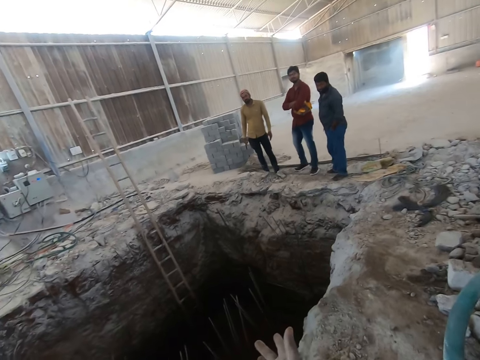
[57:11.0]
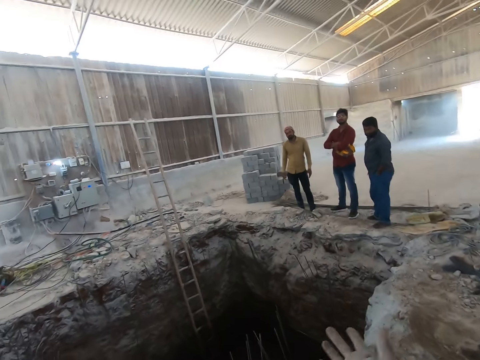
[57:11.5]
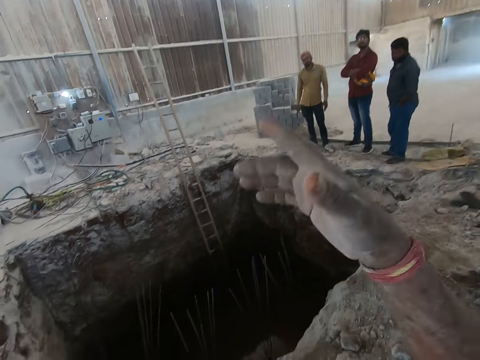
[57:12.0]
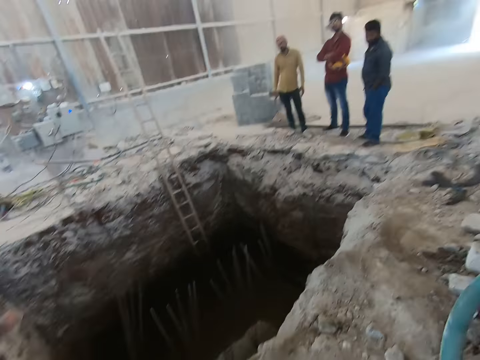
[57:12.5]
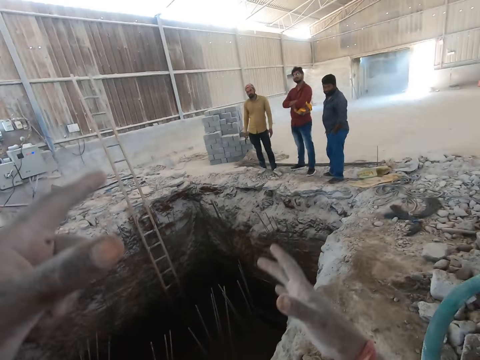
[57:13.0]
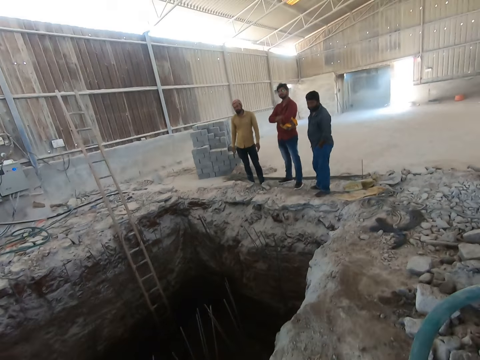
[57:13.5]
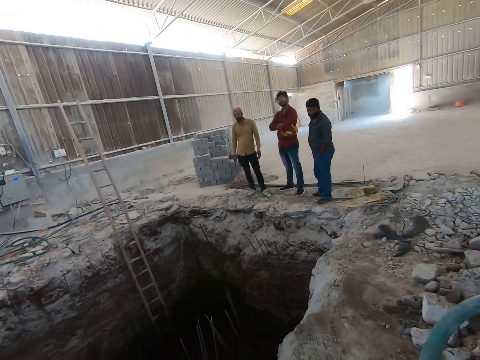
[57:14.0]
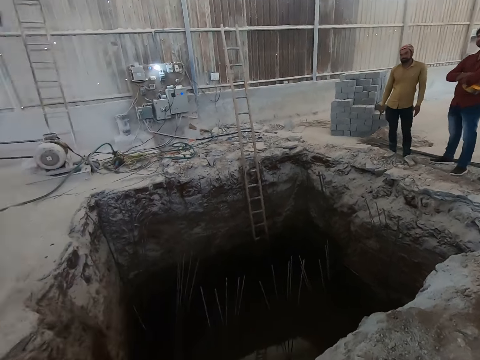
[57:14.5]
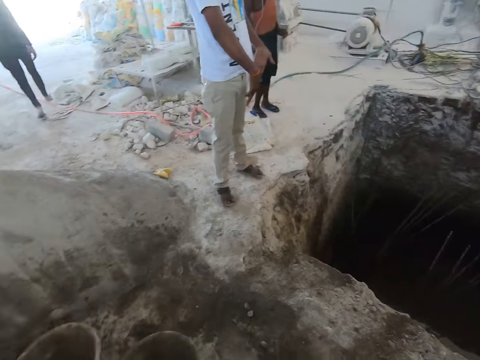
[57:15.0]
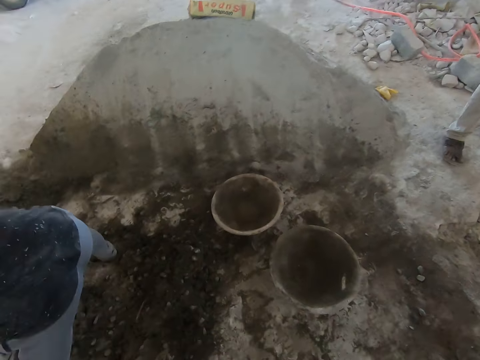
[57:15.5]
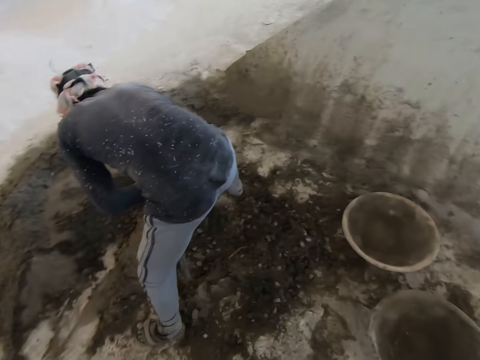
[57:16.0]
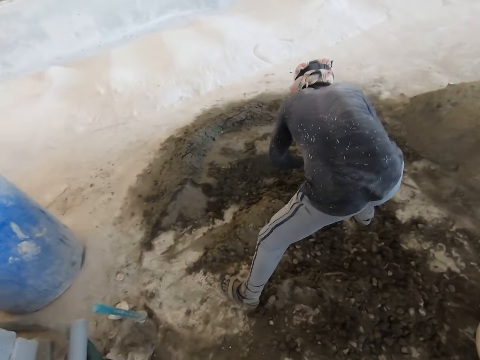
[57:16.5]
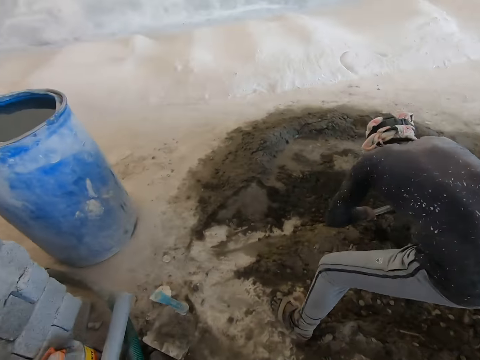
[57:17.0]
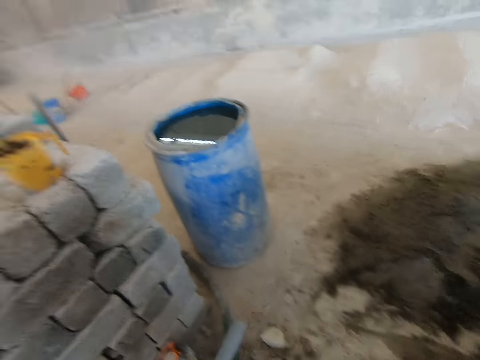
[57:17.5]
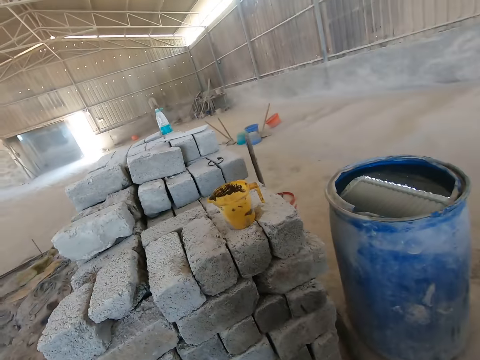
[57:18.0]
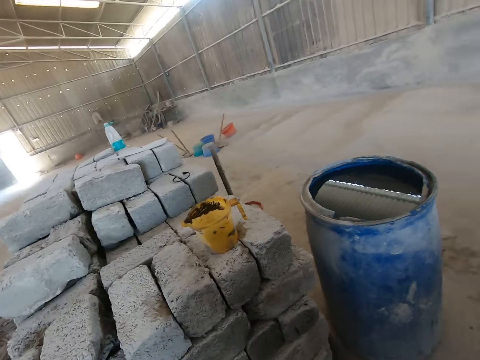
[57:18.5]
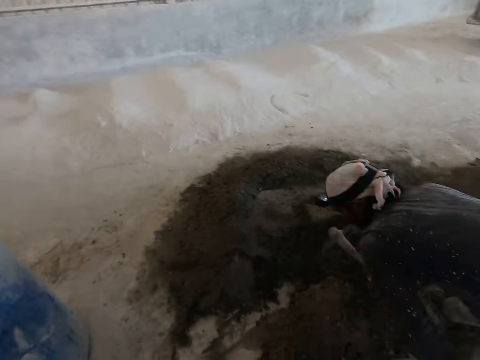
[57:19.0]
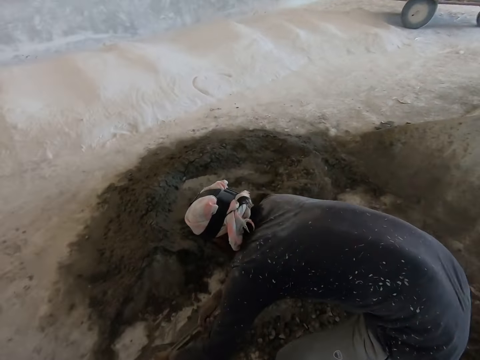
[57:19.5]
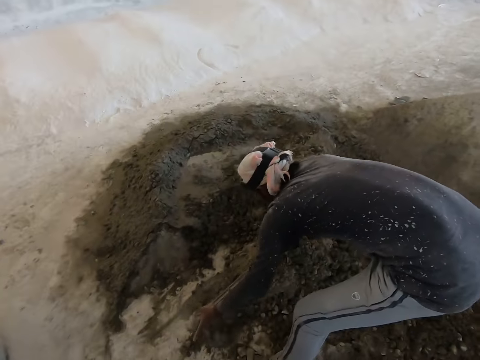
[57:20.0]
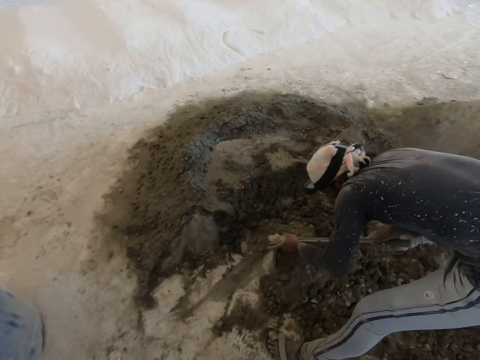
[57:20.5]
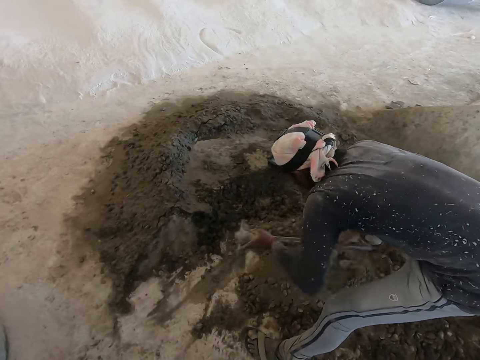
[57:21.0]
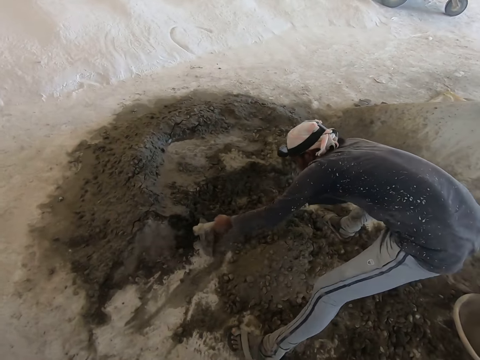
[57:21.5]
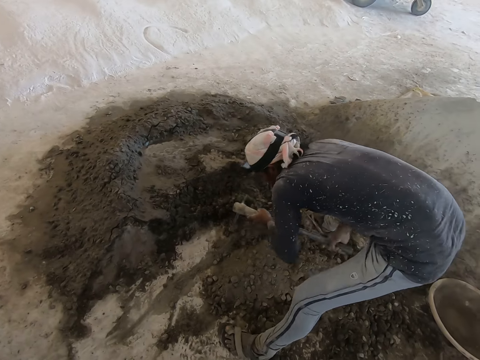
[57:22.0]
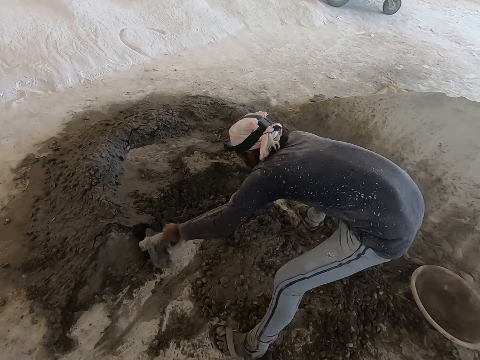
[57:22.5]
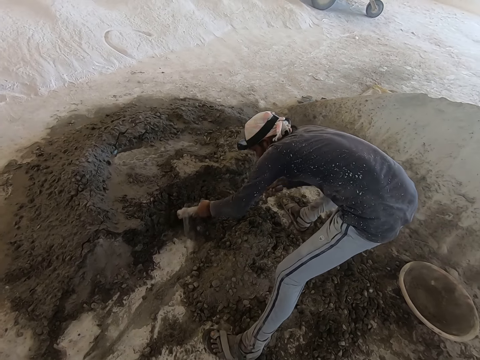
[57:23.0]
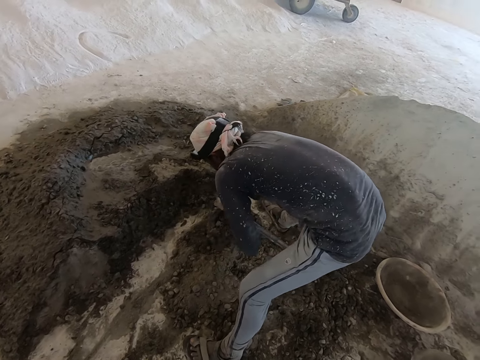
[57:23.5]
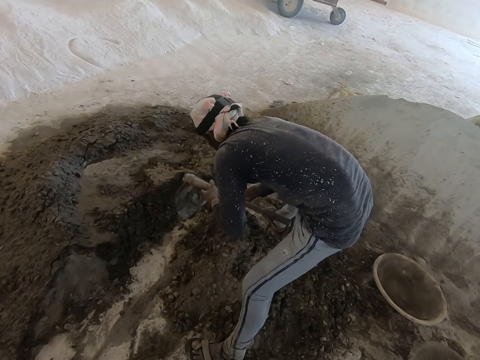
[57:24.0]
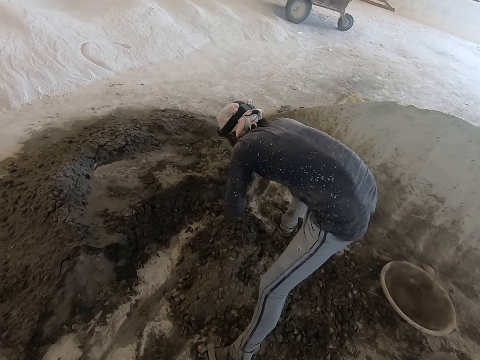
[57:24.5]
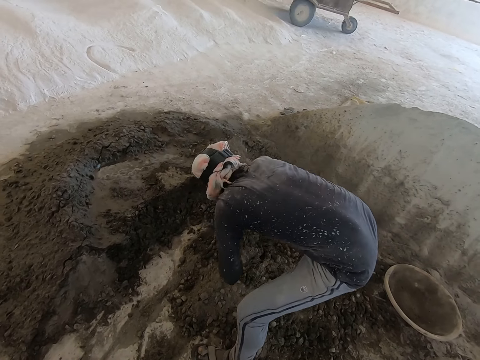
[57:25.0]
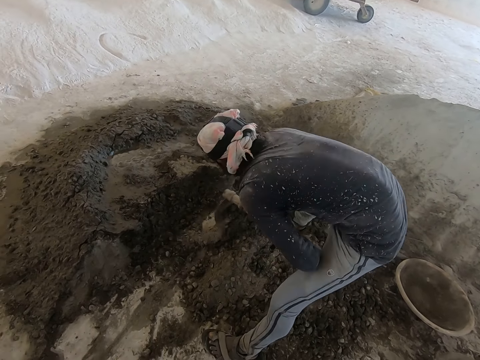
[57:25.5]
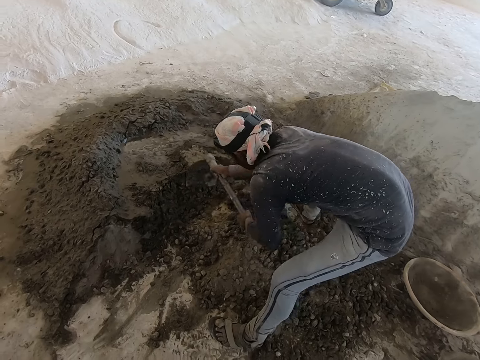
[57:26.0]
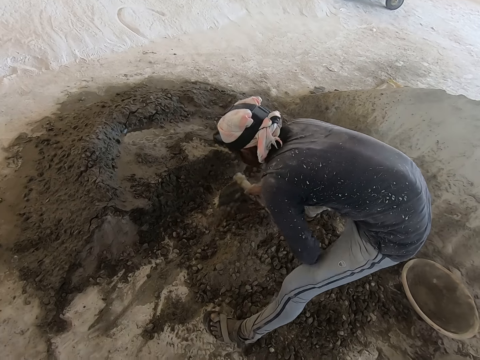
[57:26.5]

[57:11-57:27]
A man interacts with the camera wearer. Another man packs sand on the ground with the hoe in both hands. The camera wearer interacts with the other man. A person gathers the soil.

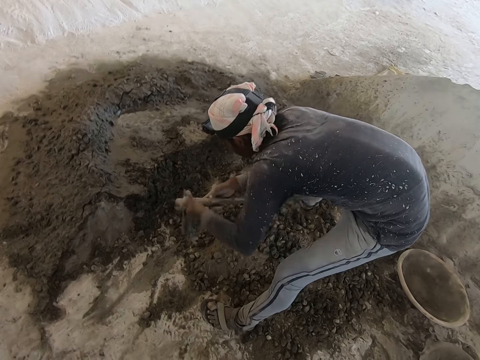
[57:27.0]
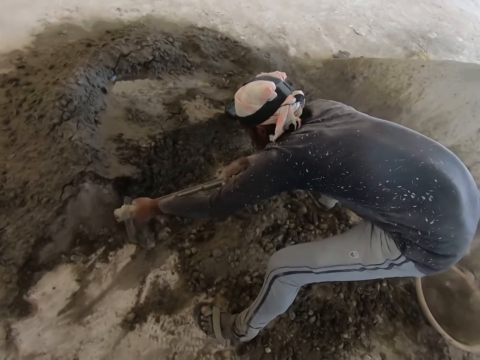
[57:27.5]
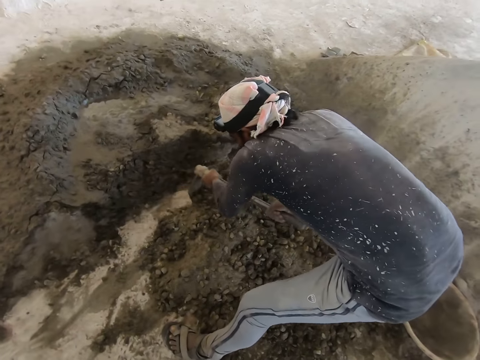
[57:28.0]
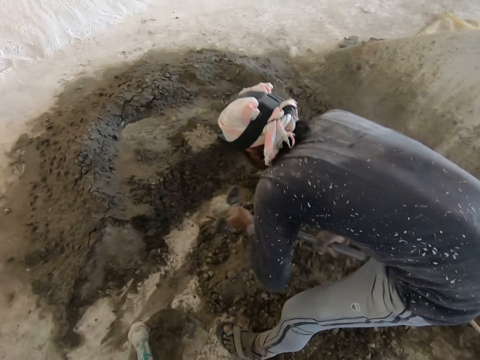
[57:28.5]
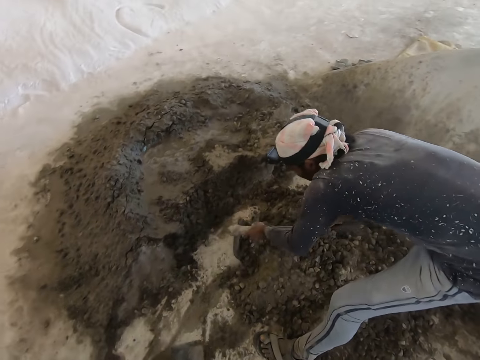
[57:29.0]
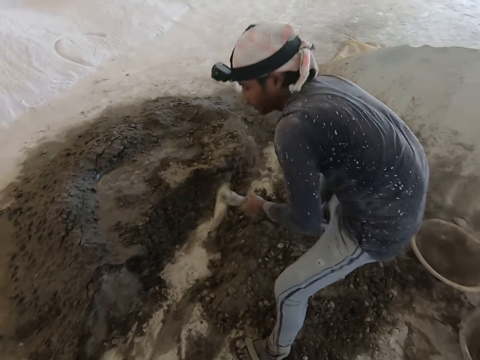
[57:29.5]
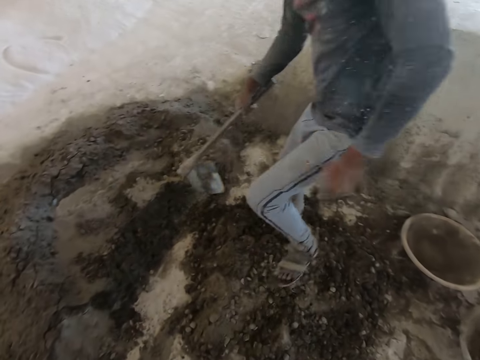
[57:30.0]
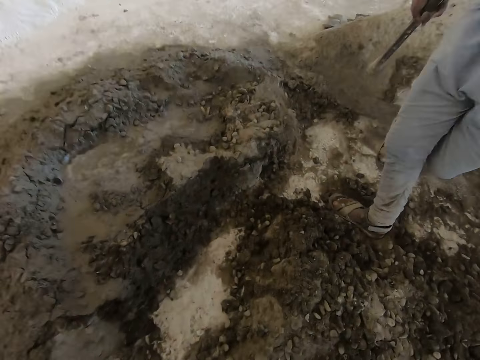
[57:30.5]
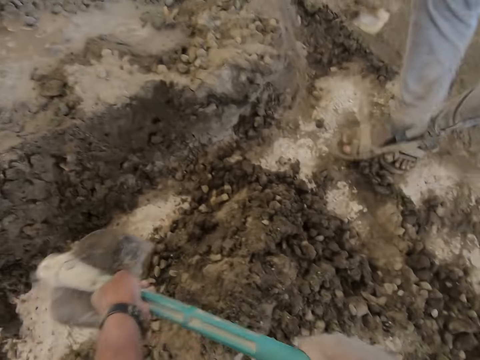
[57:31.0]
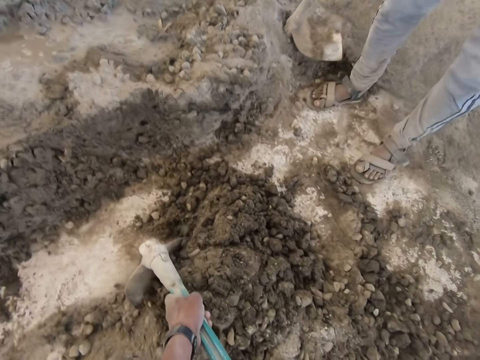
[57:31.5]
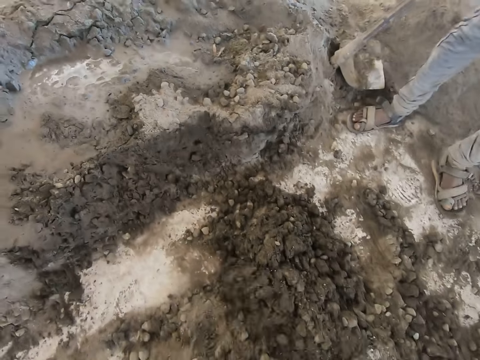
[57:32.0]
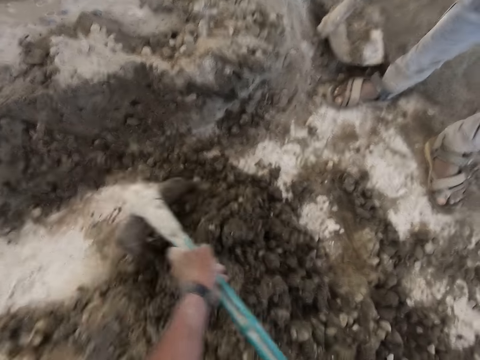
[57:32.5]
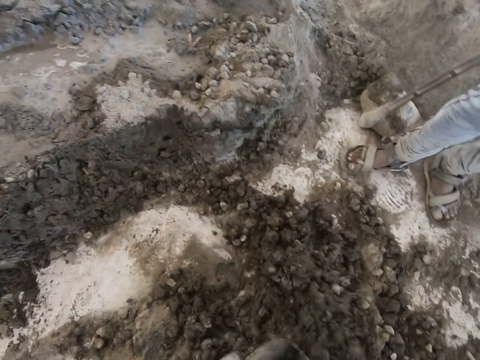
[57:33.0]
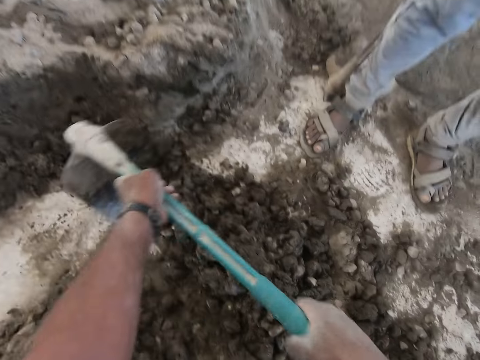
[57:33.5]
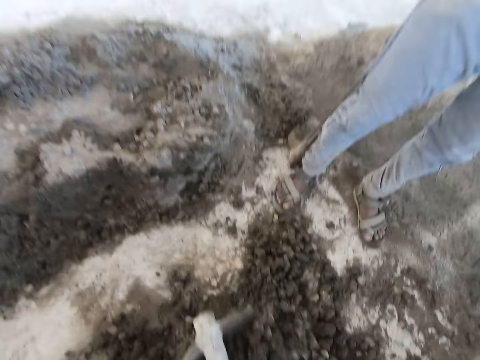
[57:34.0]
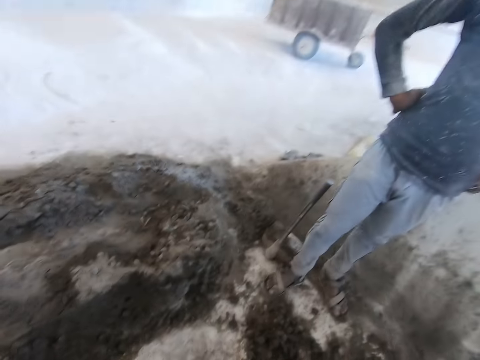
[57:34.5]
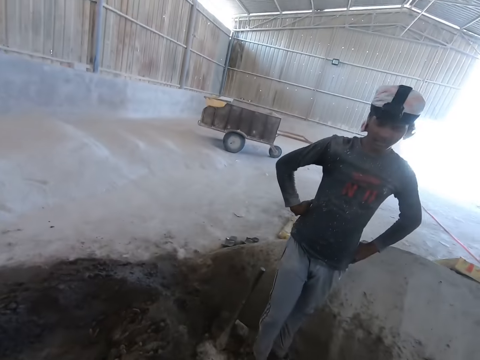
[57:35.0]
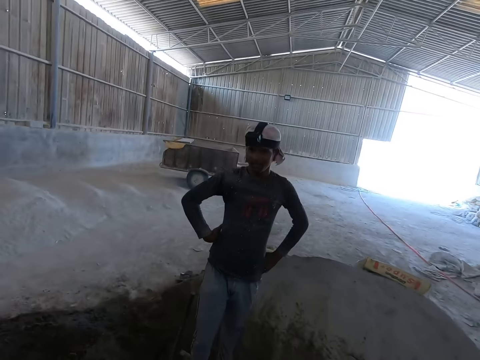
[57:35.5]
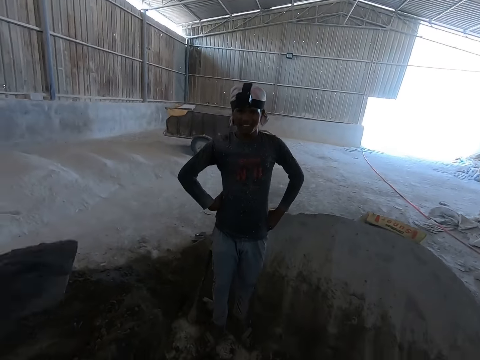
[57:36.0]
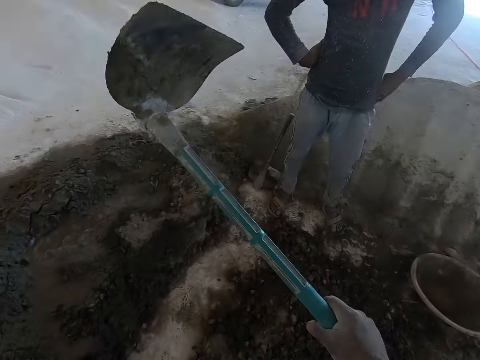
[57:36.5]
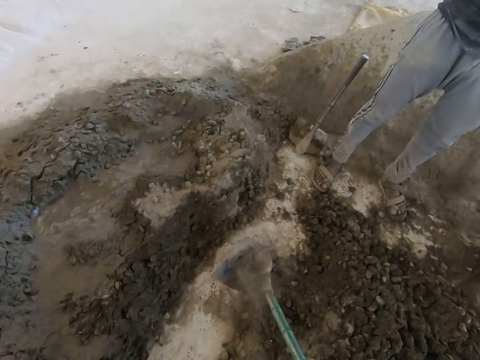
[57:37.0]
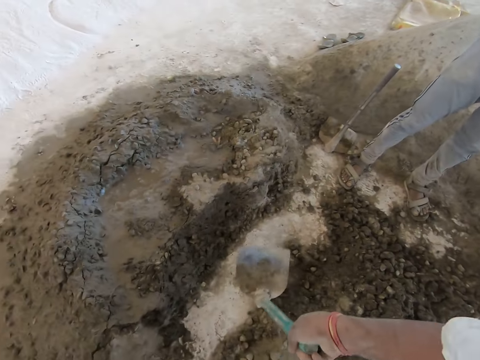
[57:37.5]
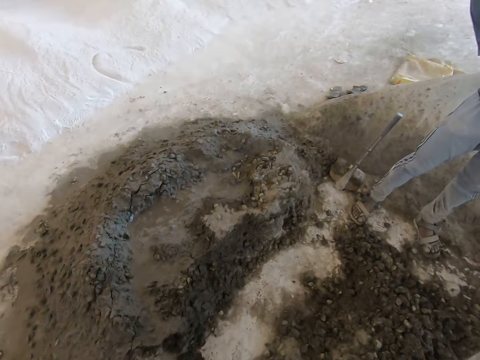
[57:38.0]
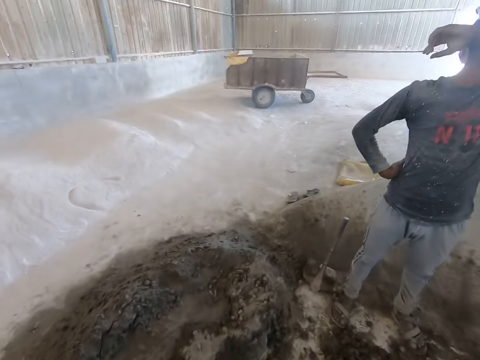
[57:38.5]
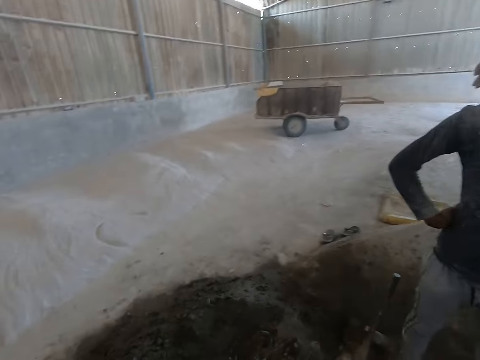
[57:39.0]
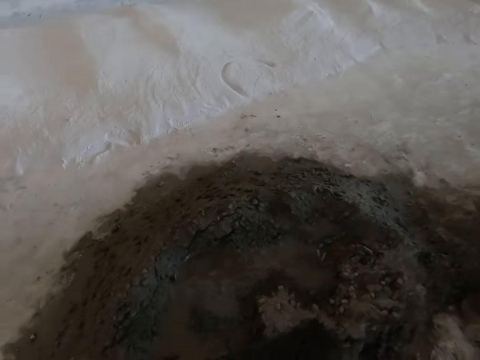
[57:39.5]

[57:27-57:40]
The camera wearer packs sand on the ground with the hoe in both hands. He hits the hoe in his right hand to the ground.
